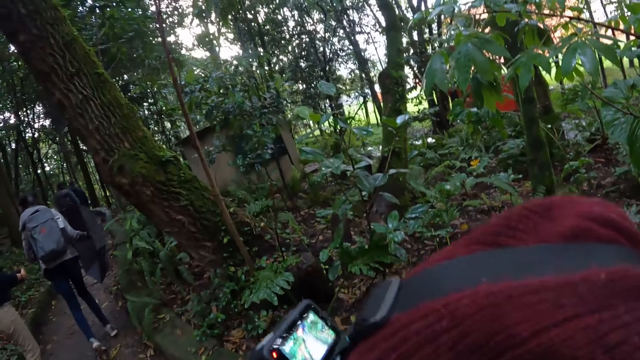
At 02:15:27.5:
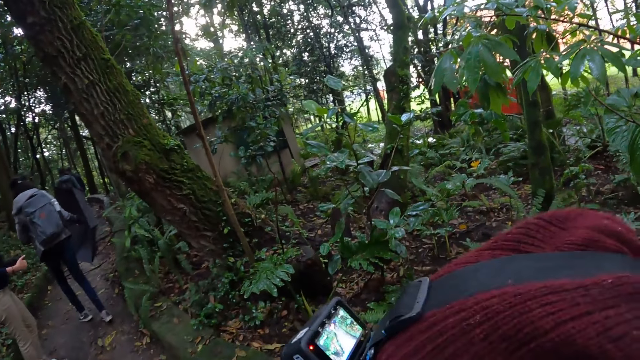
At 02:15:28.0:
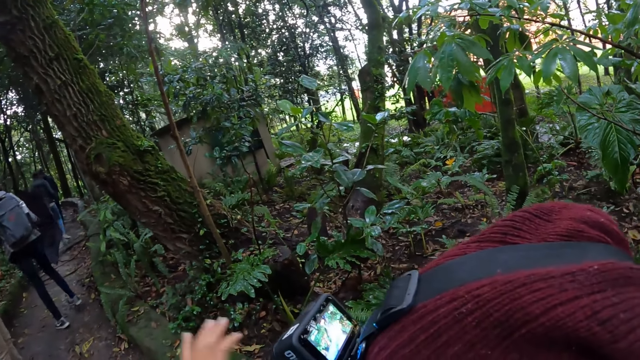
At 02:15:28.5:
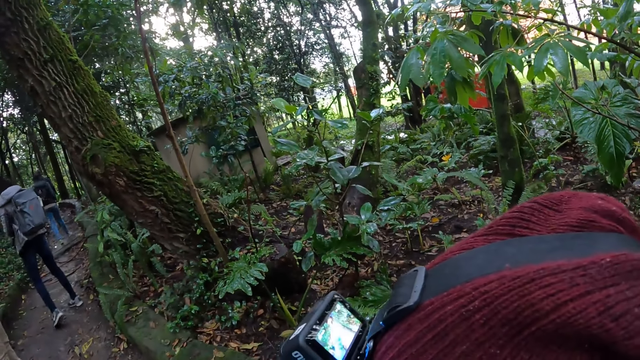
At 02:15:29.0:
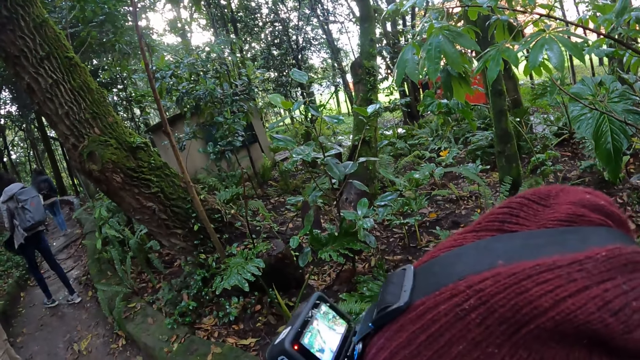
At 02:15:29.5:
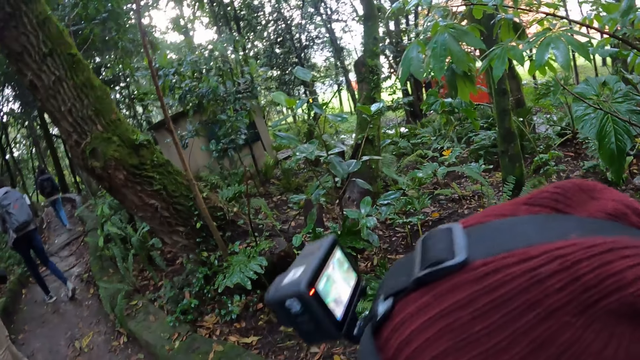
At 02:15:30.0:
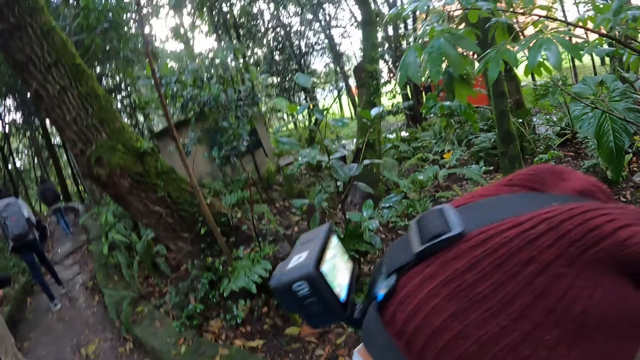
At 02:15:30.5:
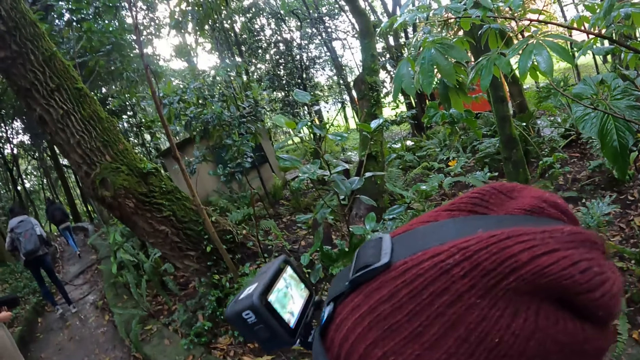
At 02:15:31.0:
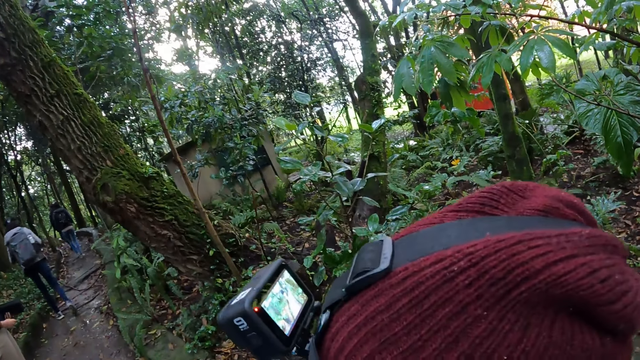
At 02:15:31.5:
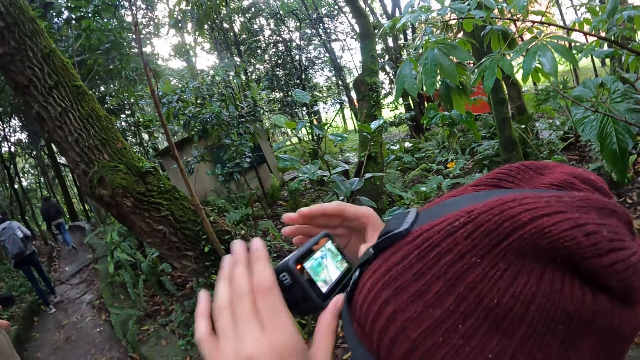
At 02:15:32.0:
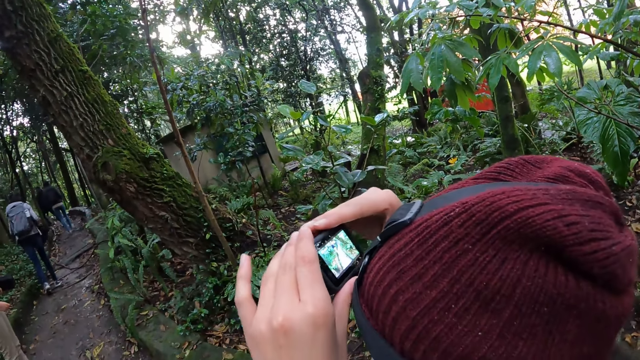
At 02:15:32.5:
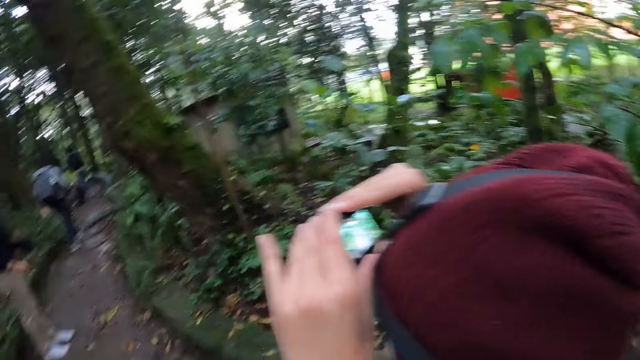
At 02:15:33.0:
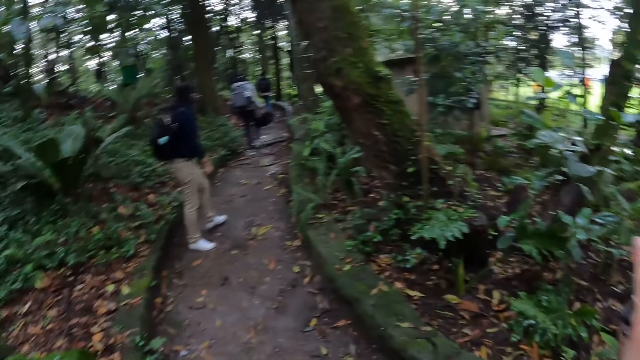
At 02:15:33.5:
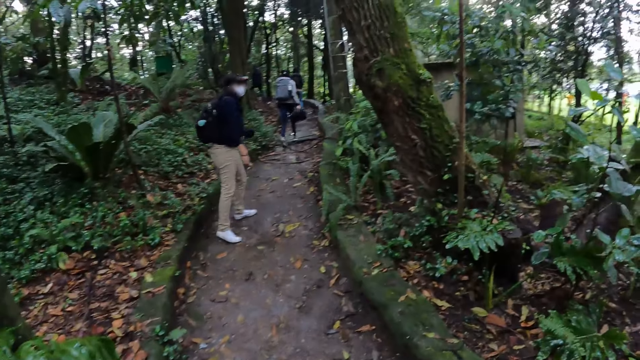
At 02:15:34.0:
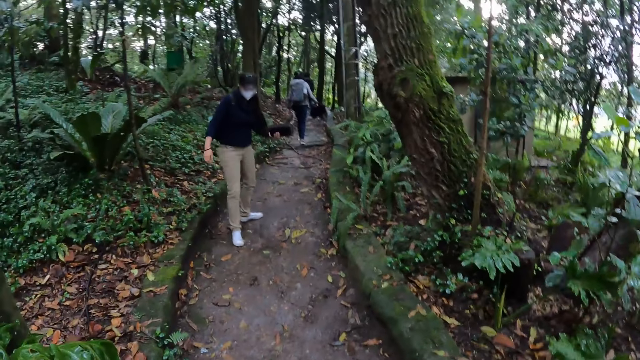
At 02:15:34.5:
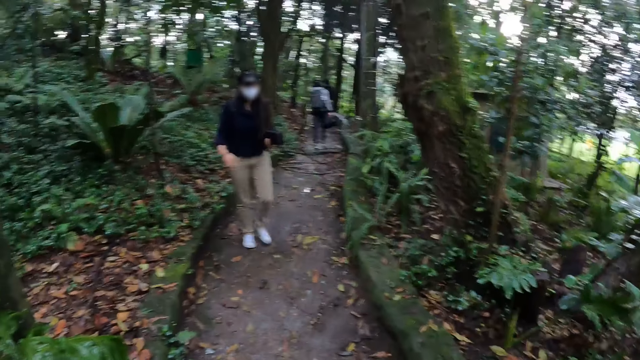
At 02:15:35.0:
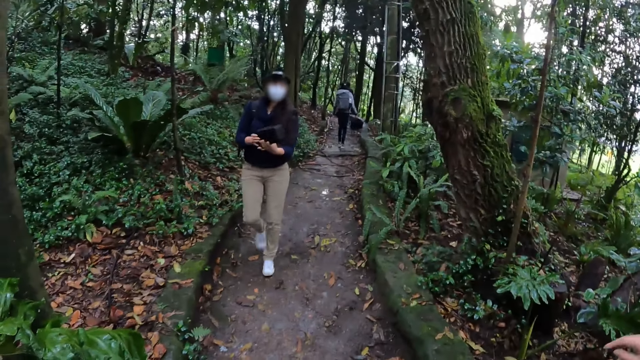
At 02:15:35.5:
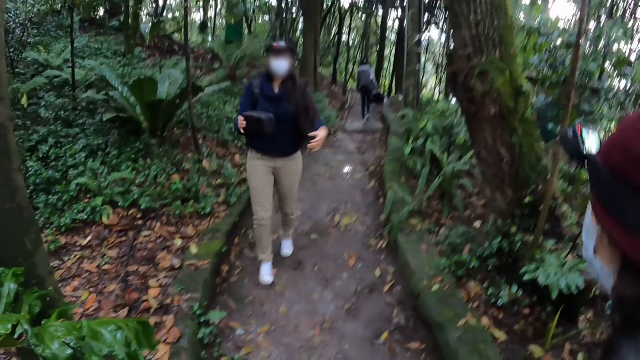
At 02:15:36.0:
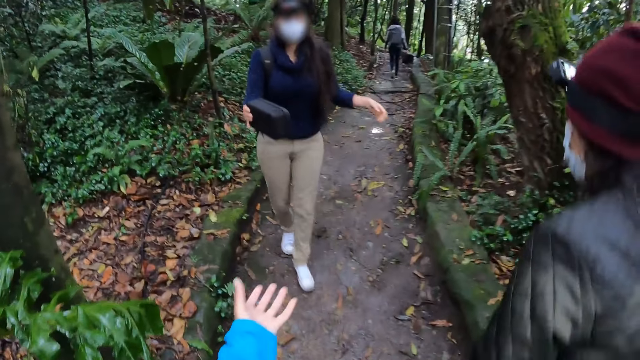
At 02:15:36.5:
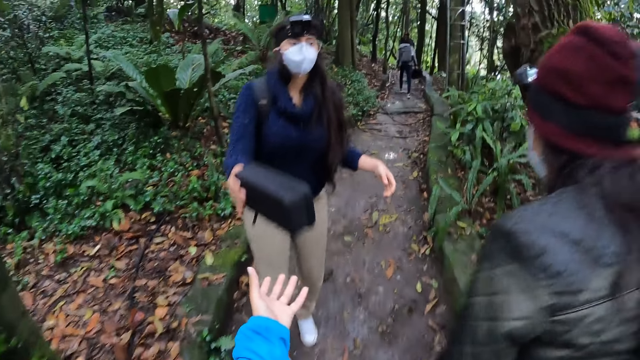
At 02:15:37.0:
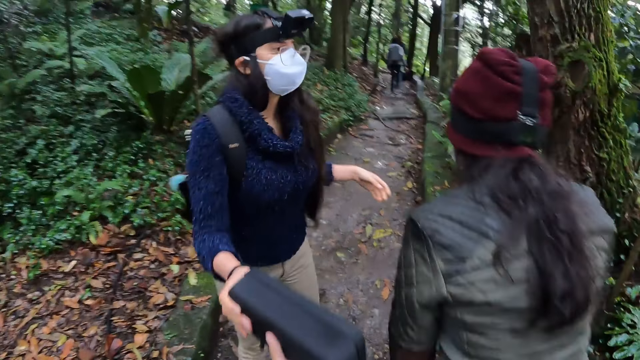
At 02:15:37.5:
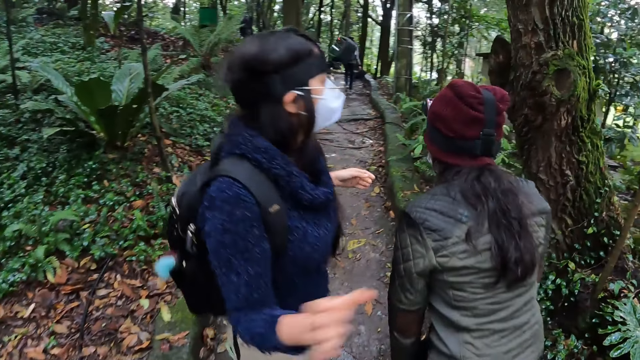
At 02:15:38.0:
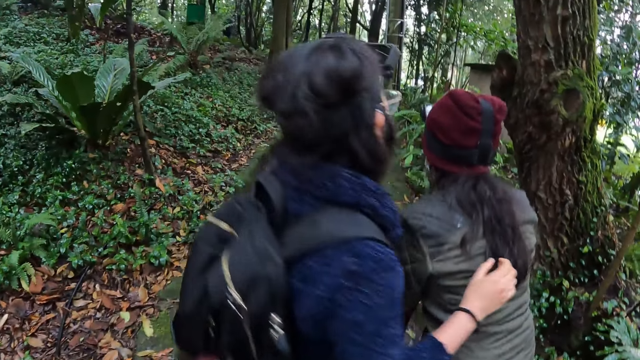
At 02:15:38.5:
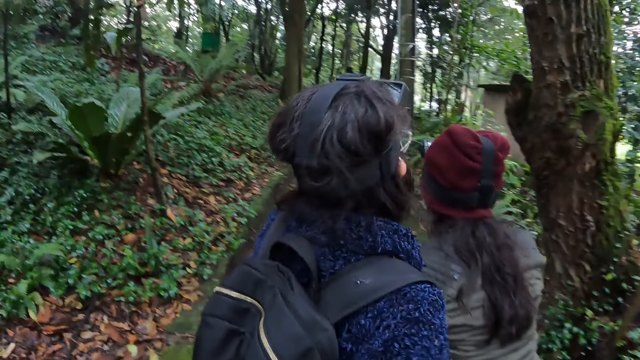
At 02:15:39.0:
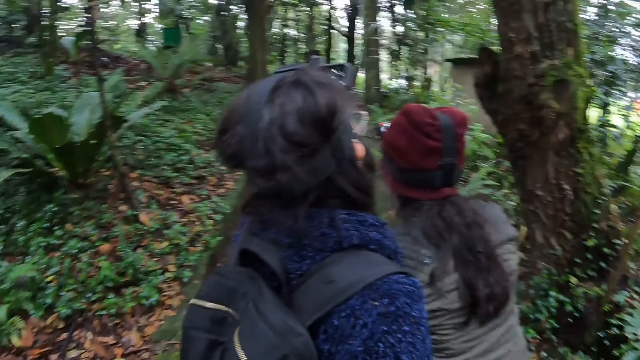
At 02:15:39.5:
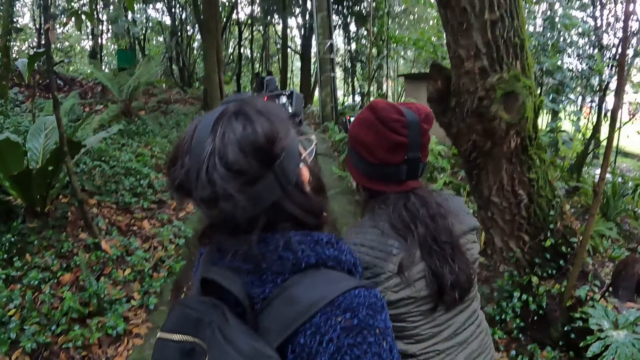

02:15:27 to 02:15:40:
A woman holds a black purse with her left hand. Another woman adjusts her head camera with both hands. The first woman passes the black purse to her right hand. The first woman stretches the black purse towards the camera wearer with her right hand. The first woman walks around. The camera wearer collects the black purse from the first woman with her left hand.

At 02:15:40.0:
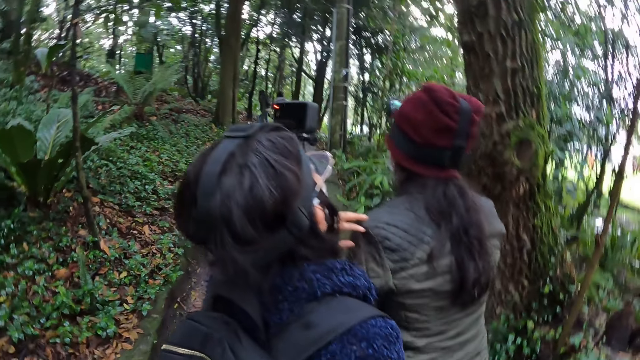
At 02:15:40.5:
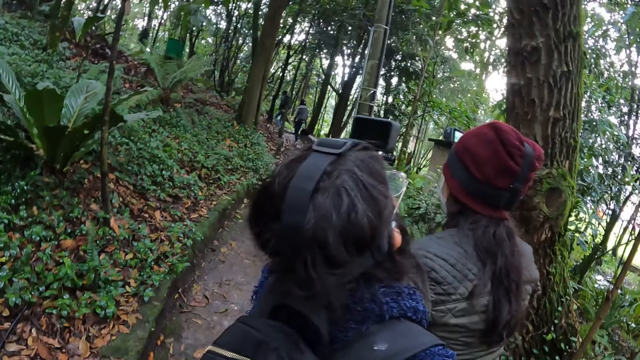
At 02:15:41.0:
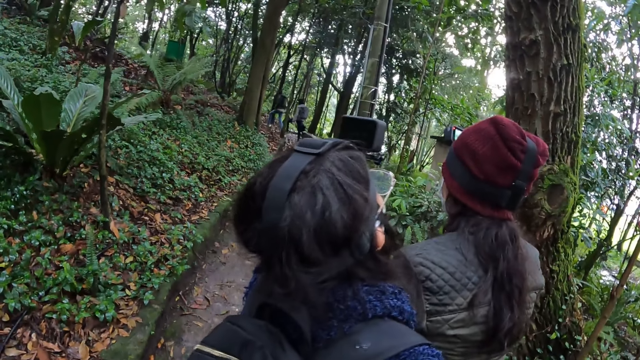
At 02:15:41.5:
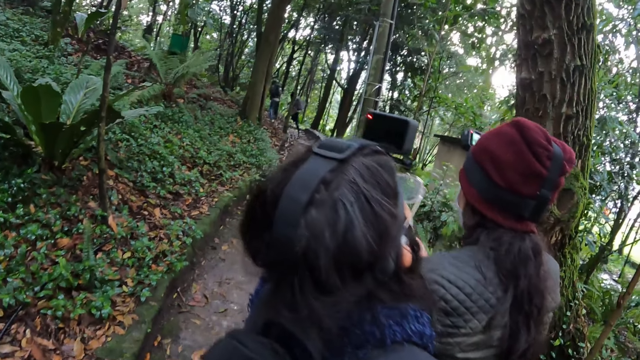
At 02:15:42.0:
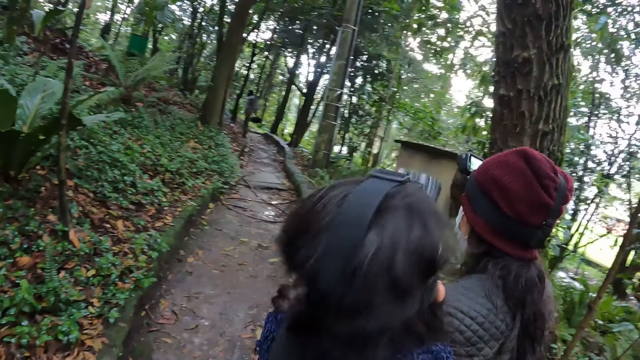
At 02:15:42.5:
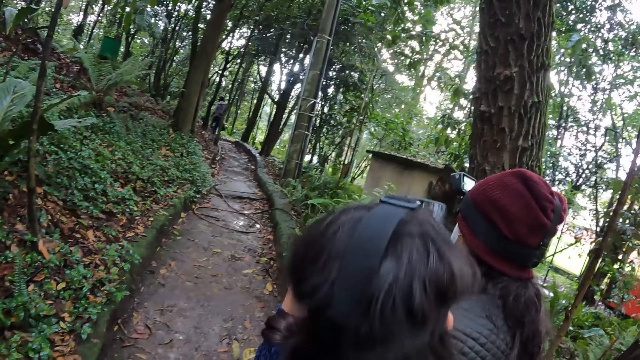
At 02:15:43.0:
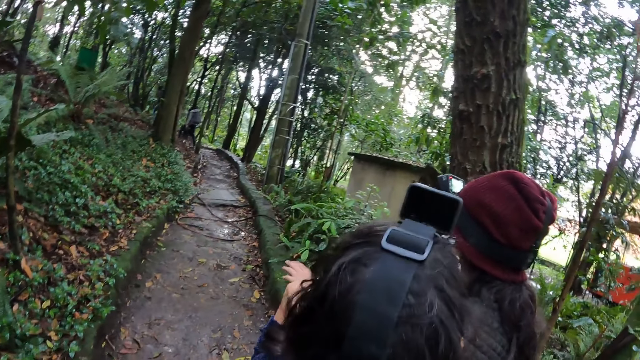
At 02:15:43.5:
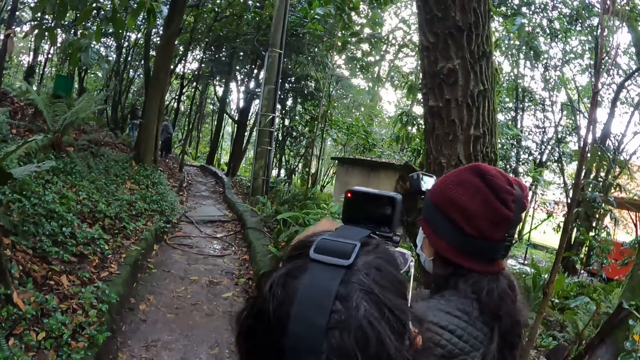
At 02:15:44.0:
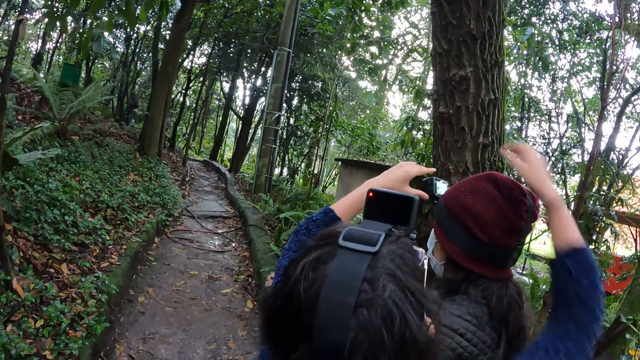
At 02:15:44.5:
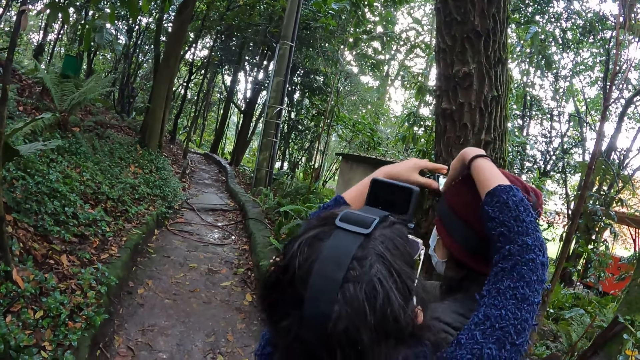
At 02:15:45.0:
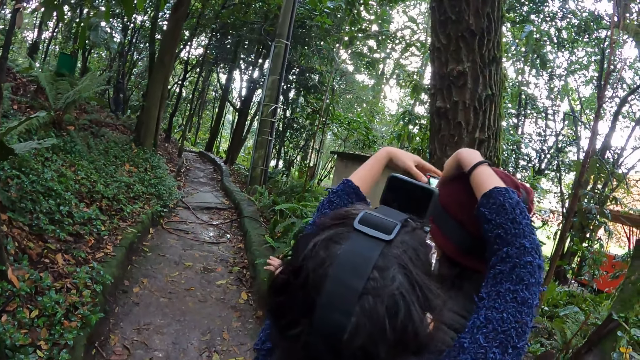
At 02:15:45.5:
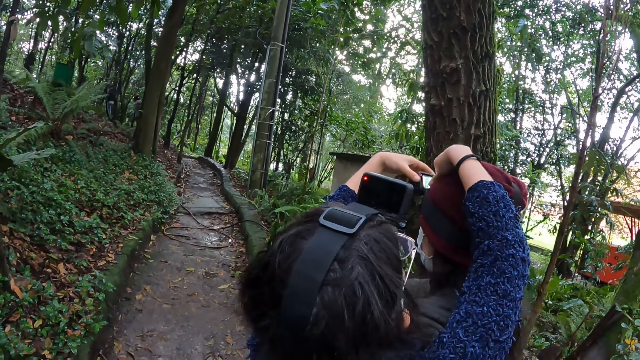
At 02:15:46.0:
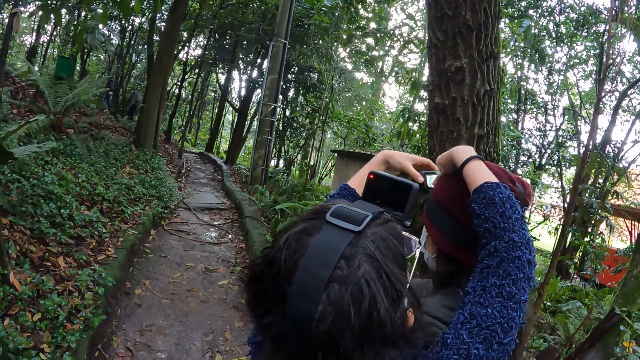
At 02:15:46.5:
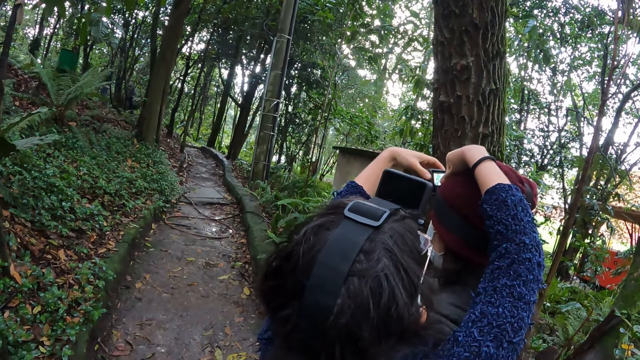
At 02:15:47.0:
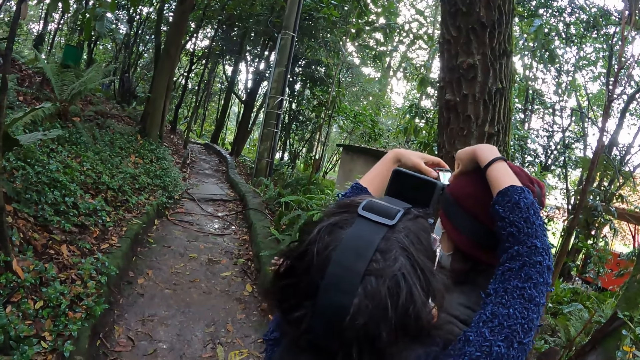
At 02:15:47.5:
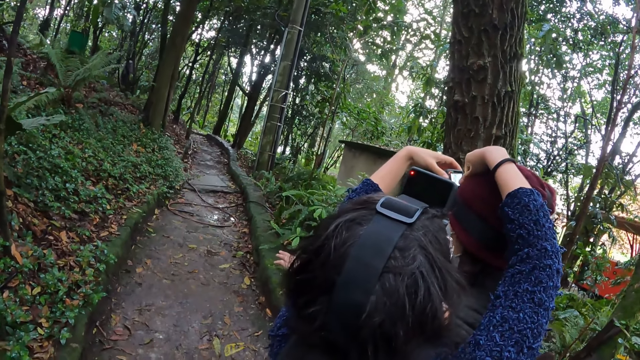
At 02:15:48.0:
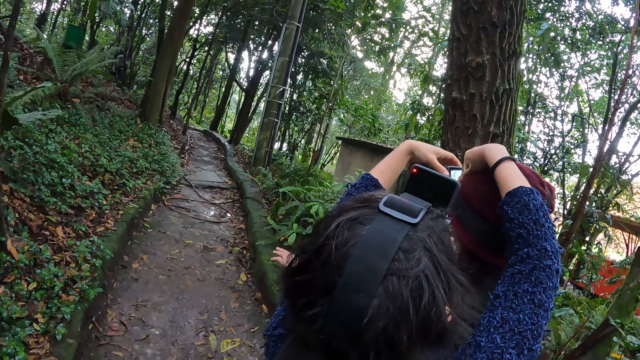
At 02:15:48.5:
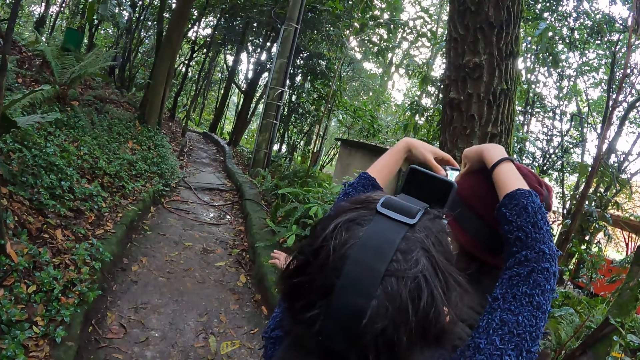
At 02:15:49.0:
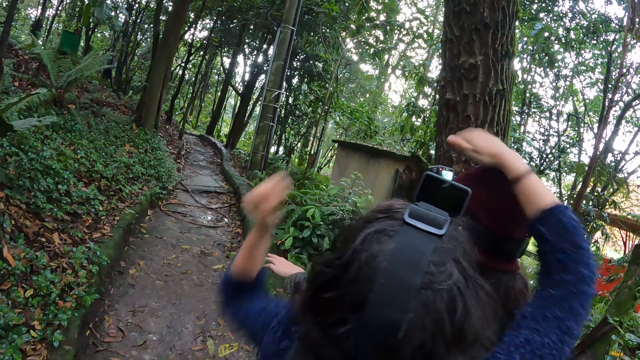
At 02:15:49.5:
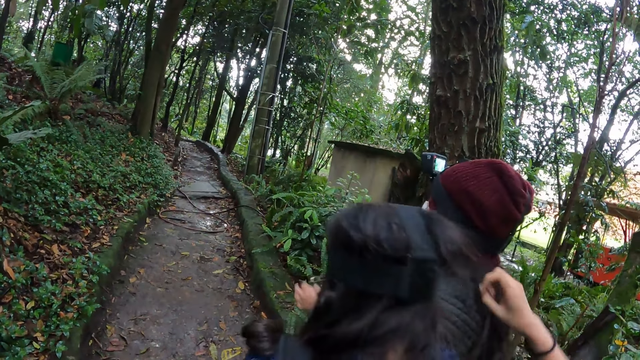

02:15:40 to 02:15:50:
A woman adjusts another woman's head camera with both hands.
